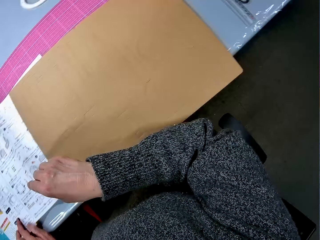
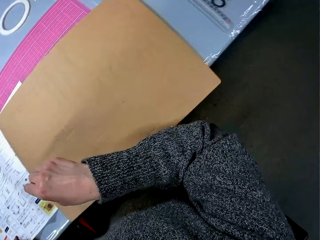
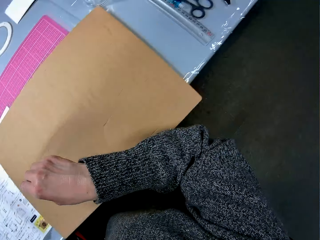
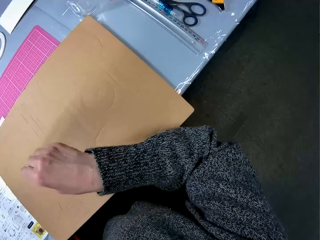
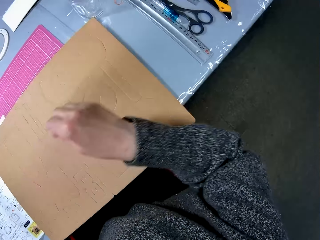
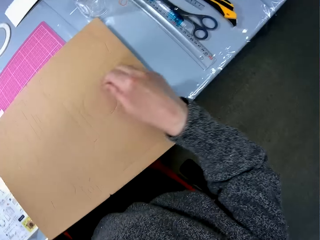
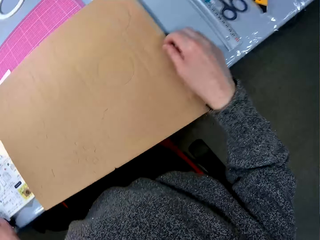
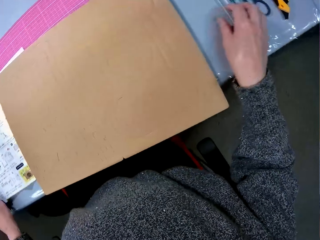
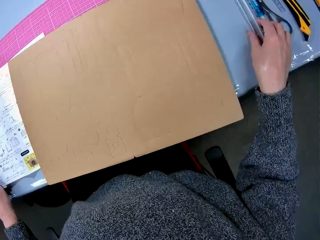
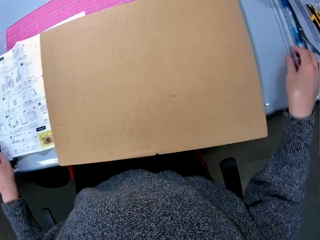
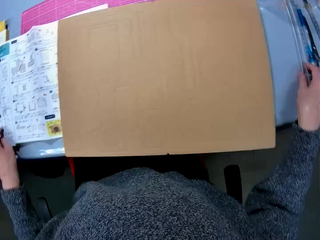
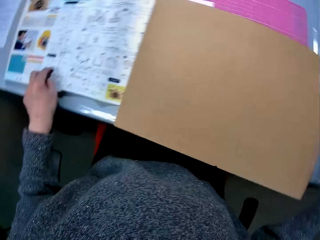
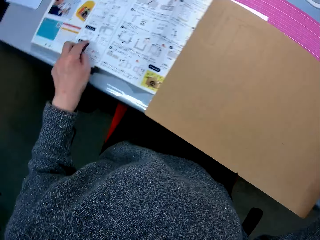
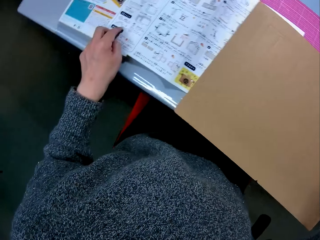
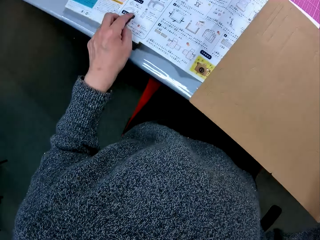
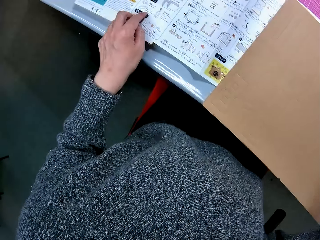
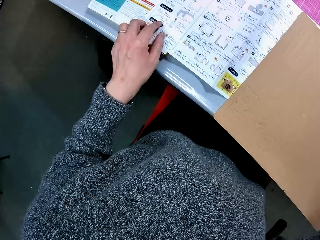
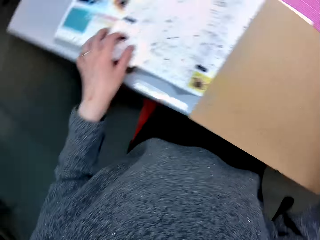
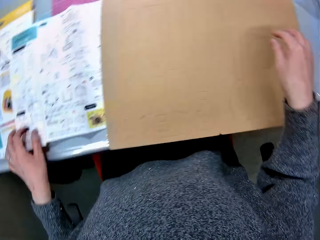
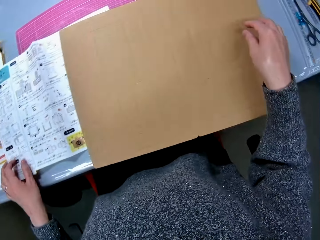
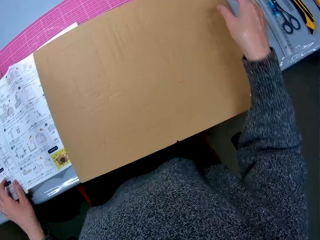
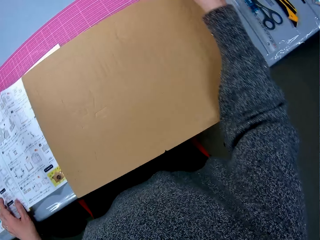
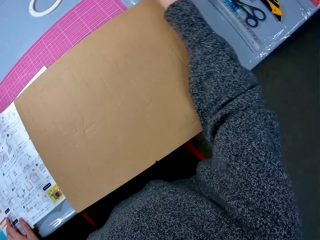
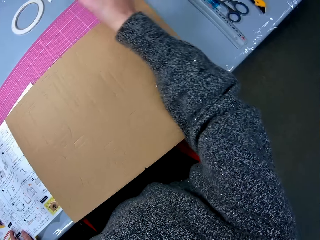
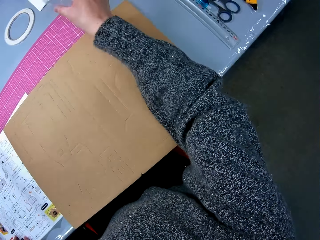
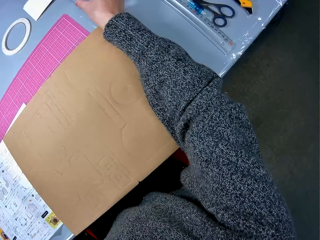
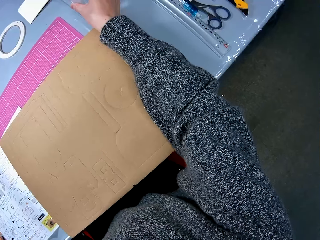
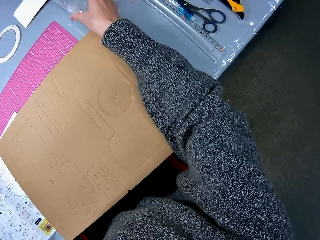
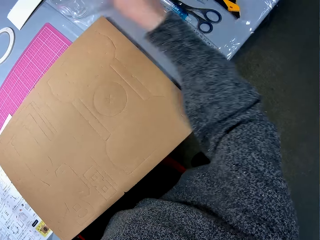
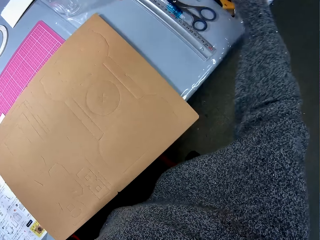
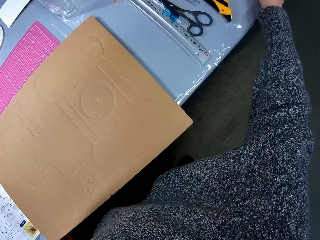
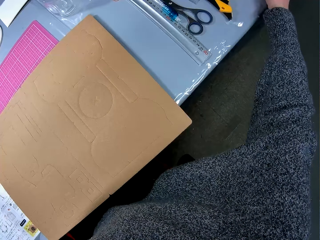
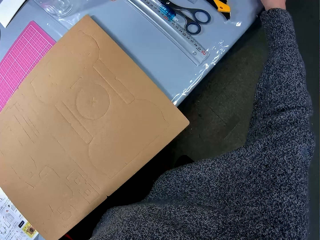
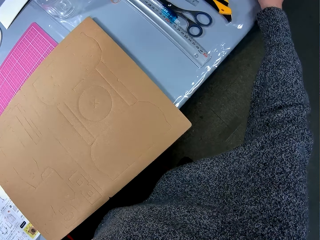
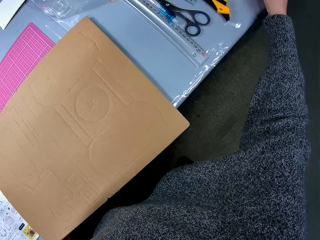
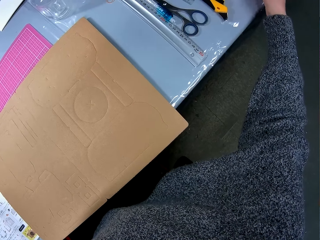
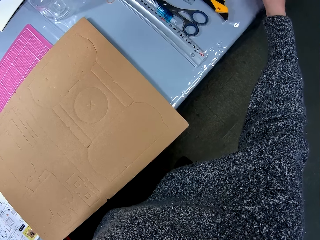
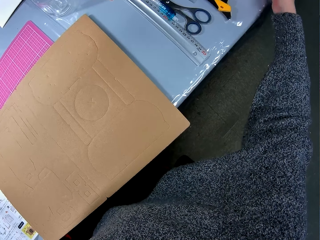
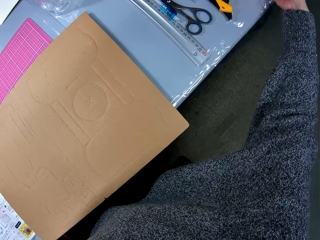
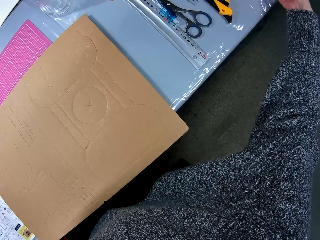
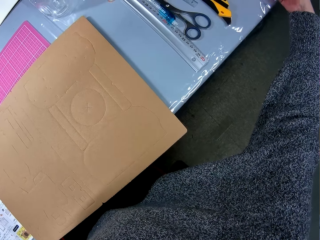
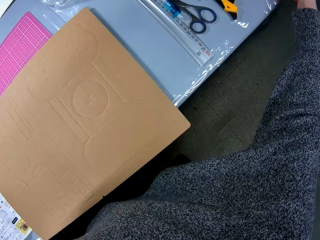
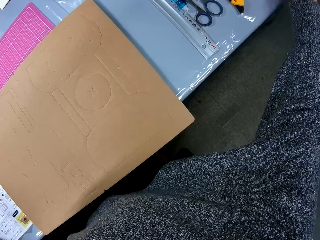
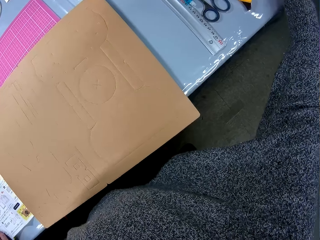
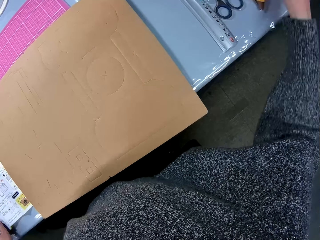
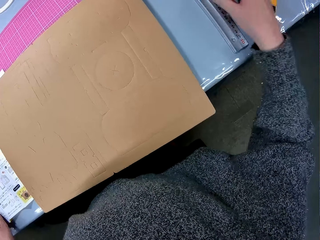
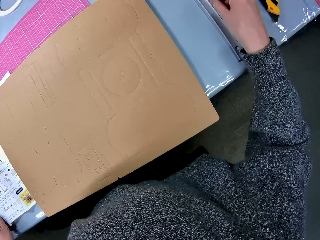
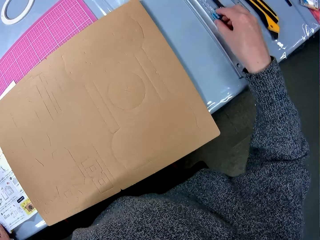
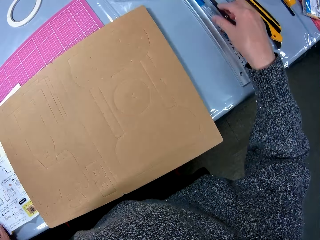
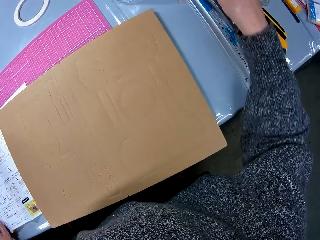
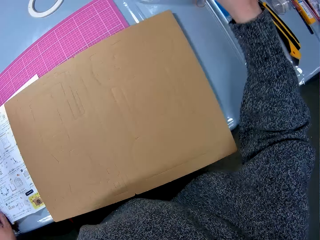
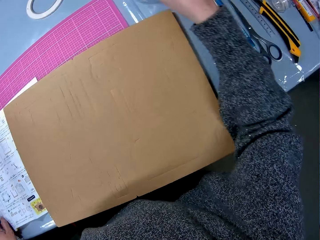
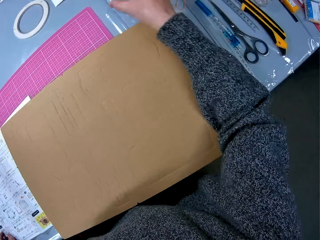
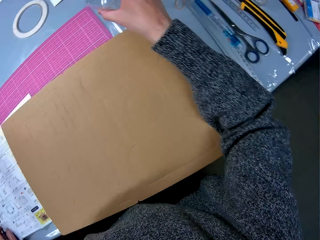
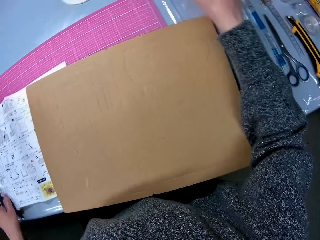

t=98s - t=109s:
The camera wearer looks around the table. They touch the ruler. They adjust a pencil box. They adjust the stationeries.

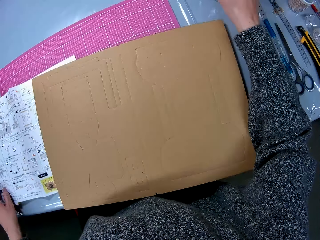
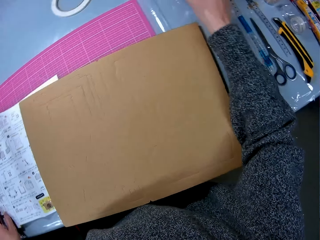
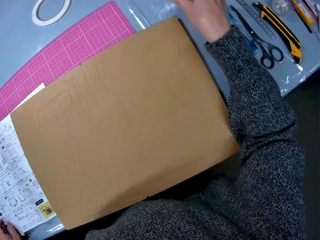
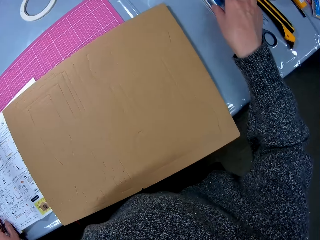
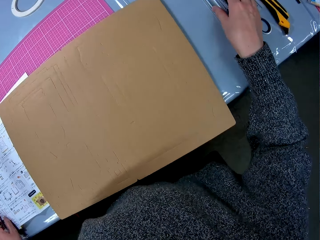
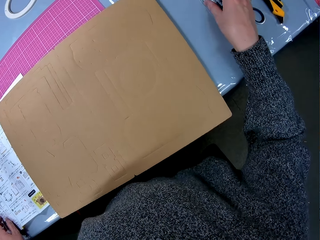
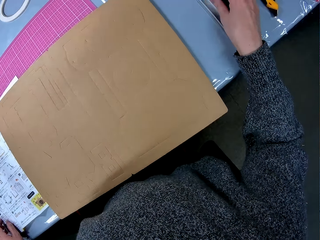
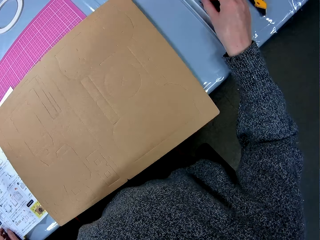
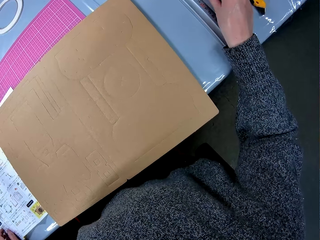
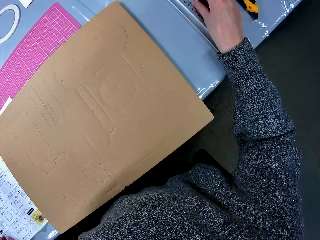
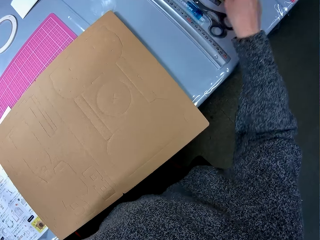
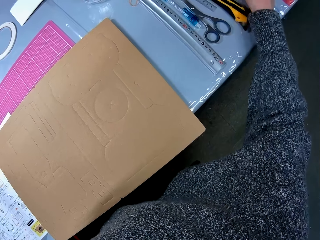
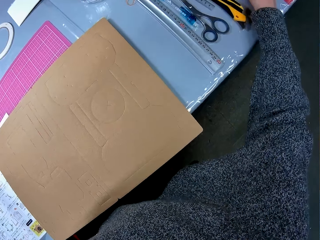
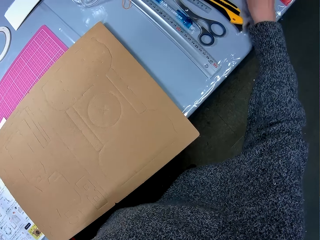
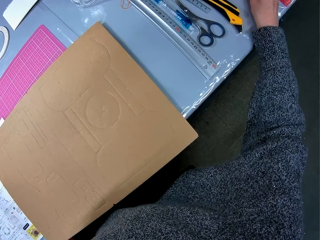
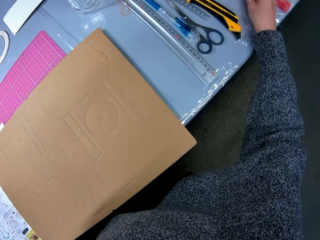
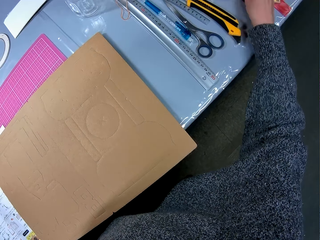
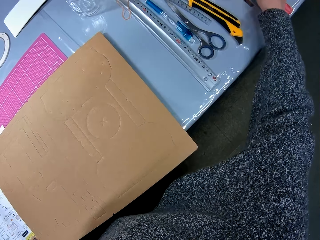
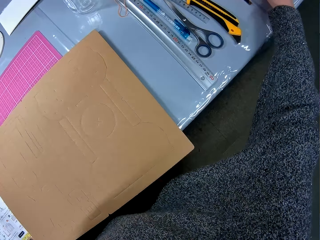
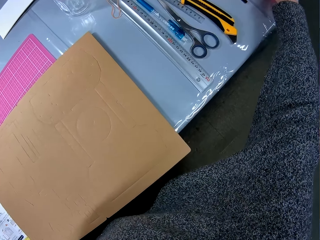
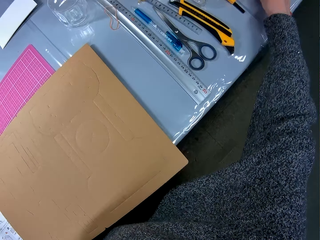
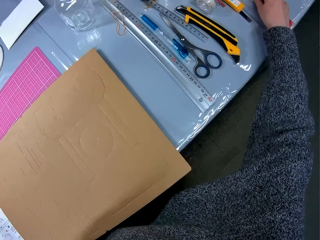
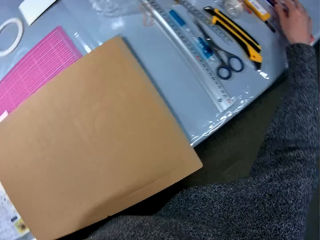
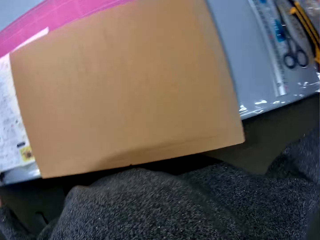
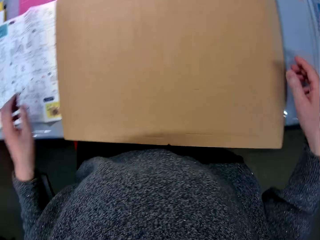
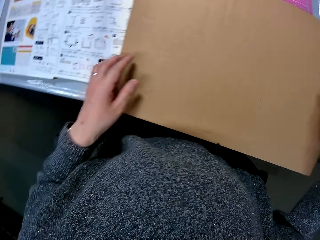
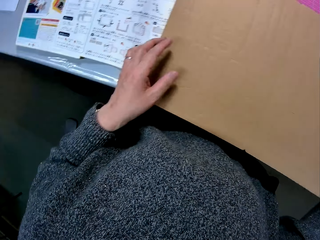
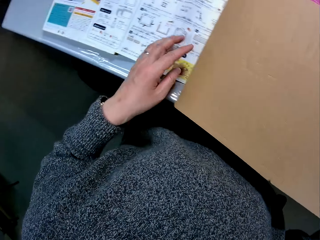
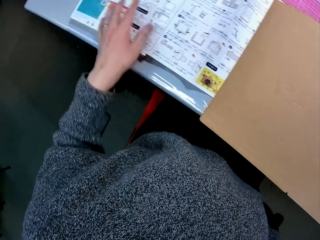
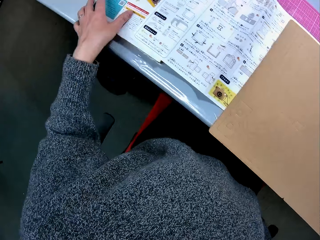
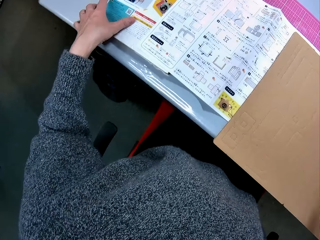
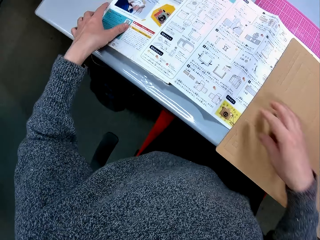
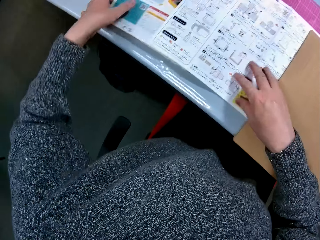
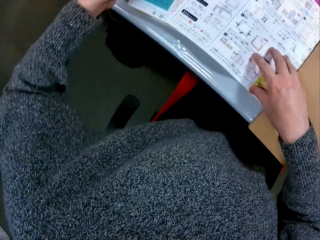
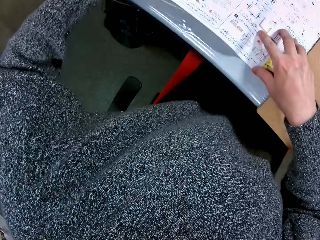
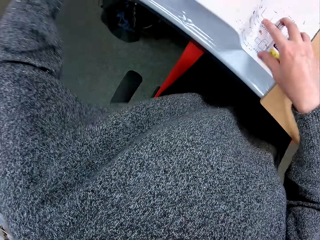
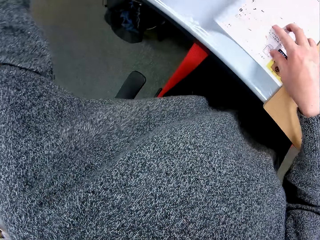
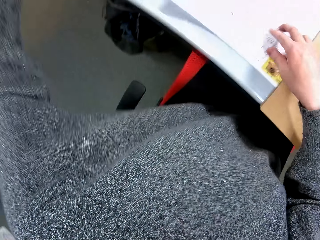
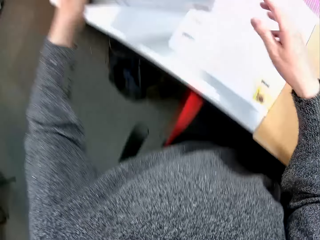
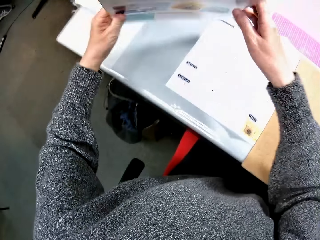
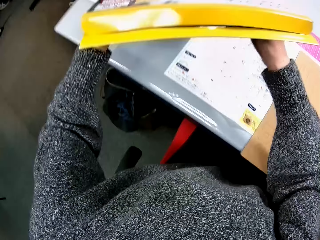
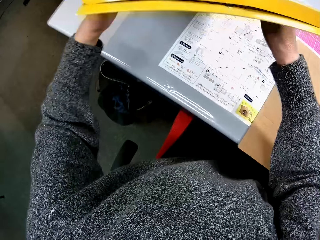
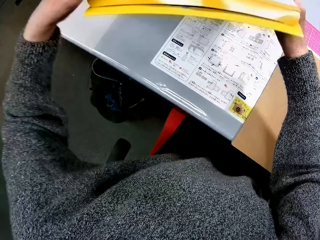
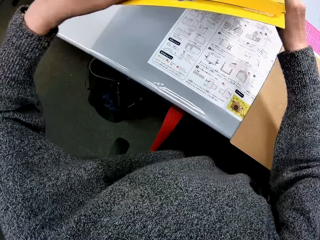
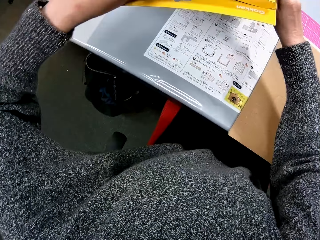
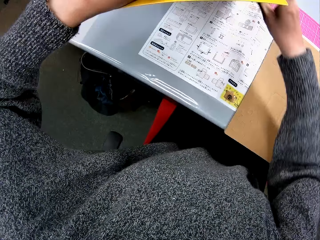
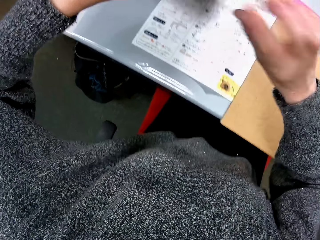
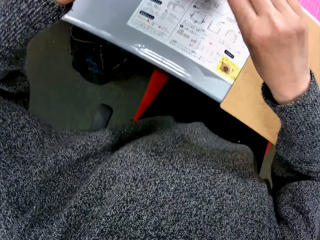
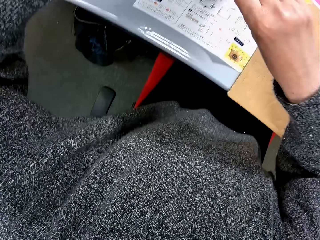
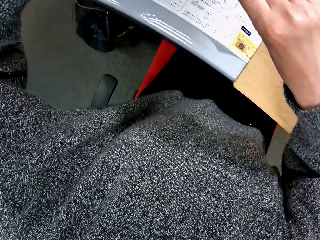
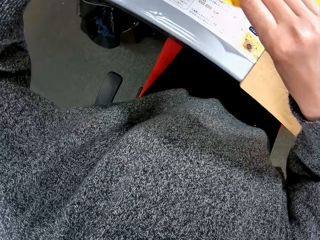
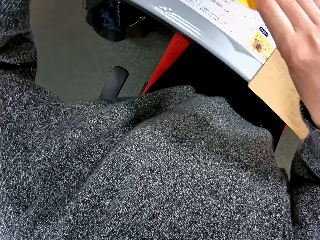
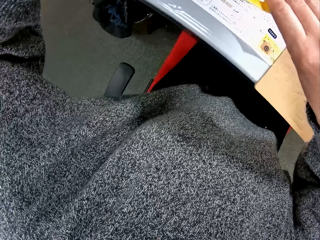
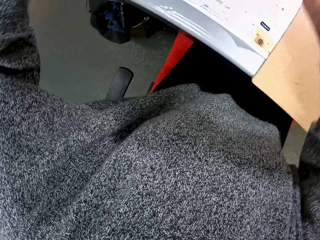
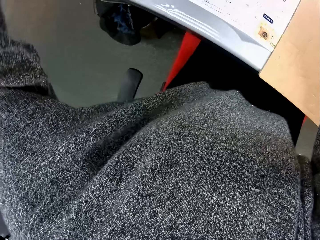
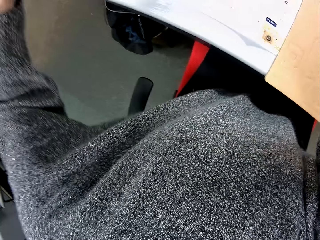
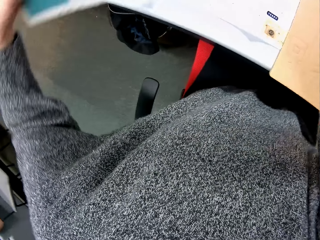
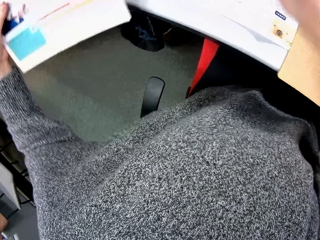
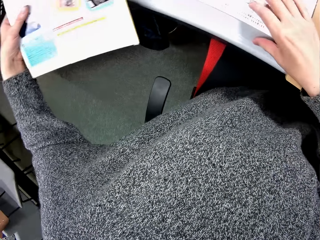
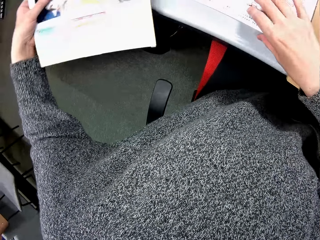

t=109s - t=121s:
The camera wearer moves the pen. They pick up the cardboard box or puzzle box. They hold the puzzle box with both hands. They open the cardboard box.
